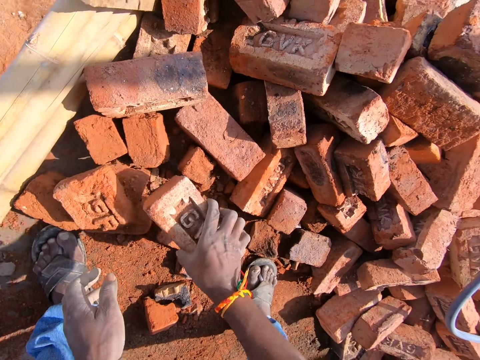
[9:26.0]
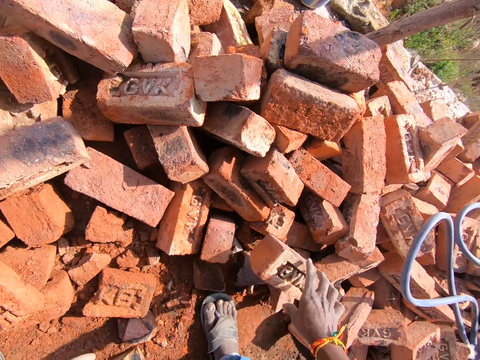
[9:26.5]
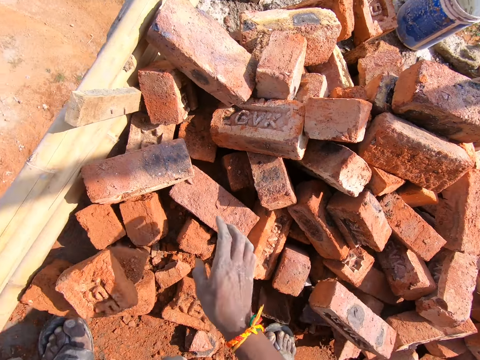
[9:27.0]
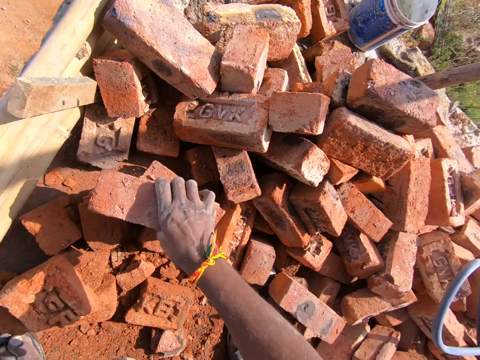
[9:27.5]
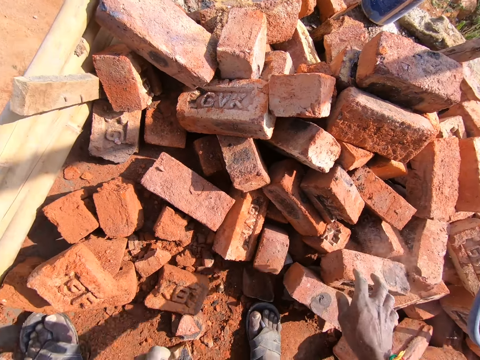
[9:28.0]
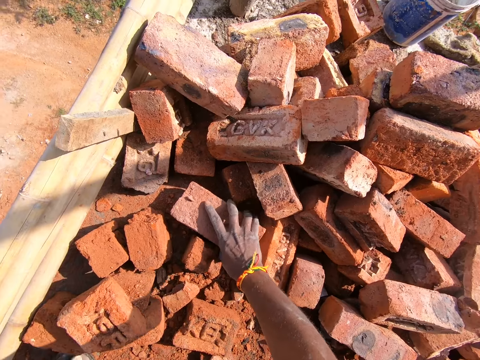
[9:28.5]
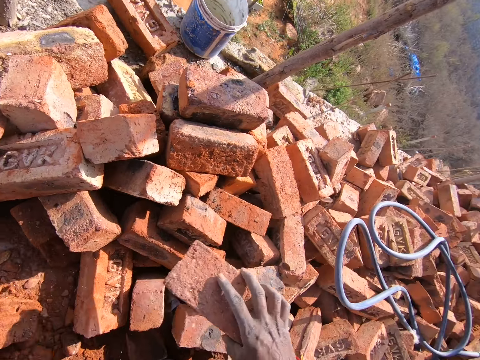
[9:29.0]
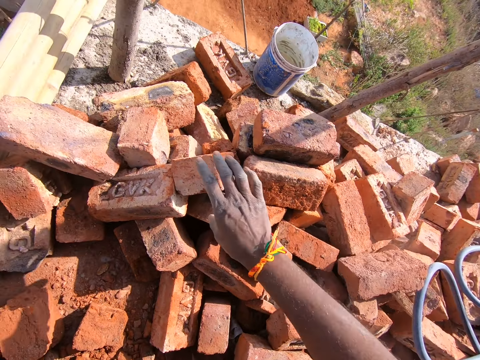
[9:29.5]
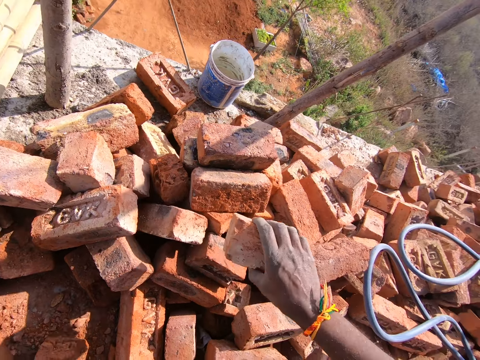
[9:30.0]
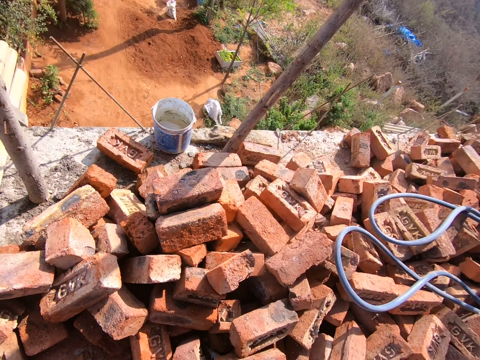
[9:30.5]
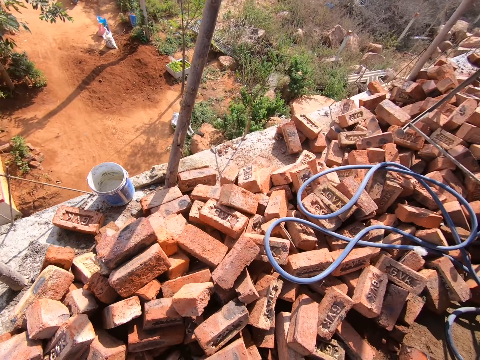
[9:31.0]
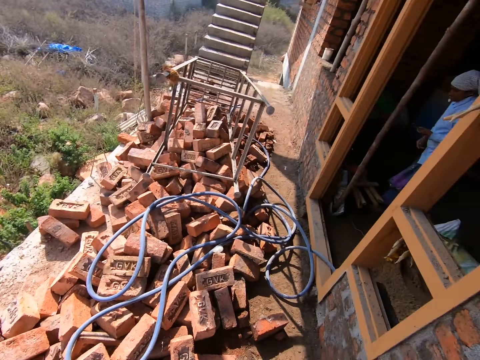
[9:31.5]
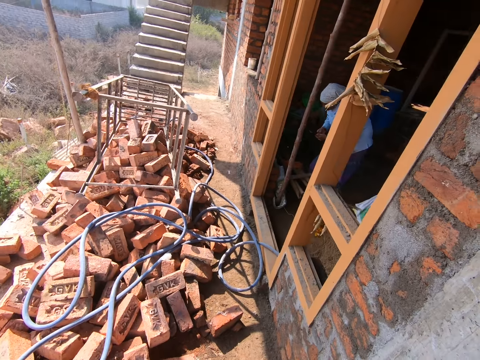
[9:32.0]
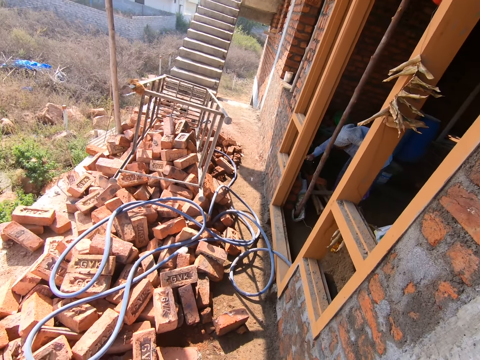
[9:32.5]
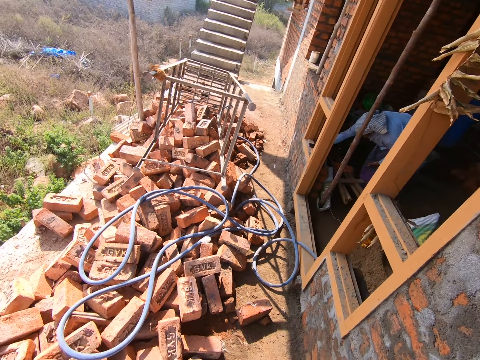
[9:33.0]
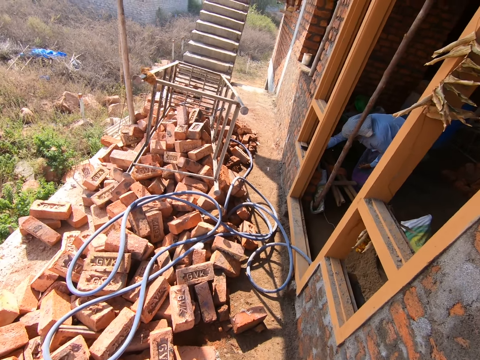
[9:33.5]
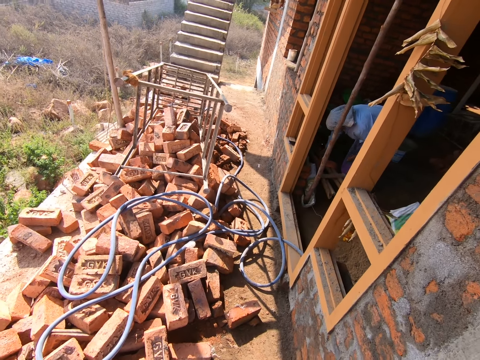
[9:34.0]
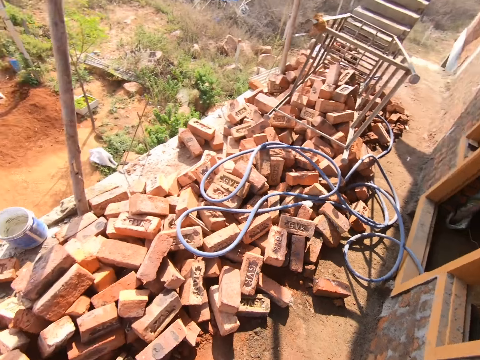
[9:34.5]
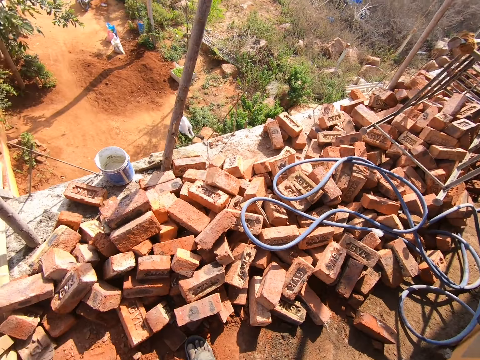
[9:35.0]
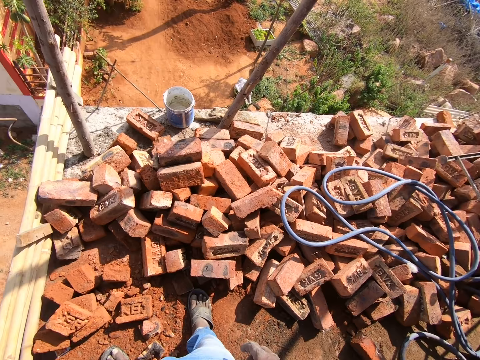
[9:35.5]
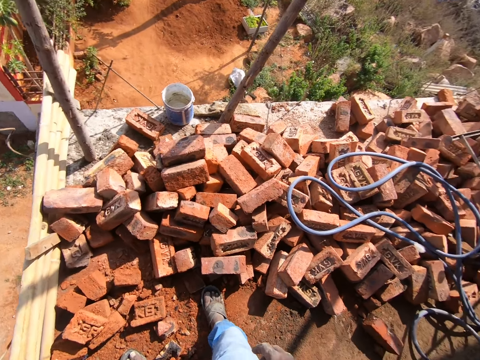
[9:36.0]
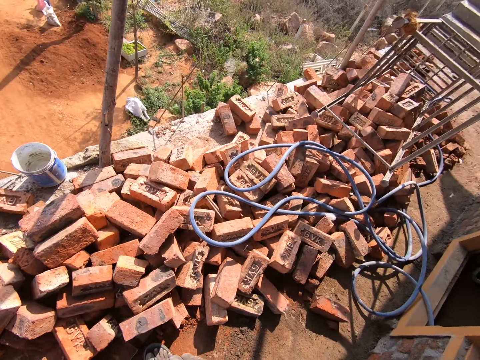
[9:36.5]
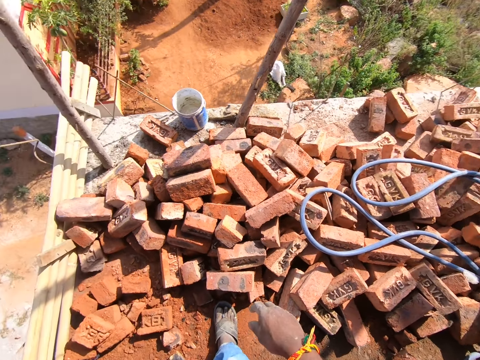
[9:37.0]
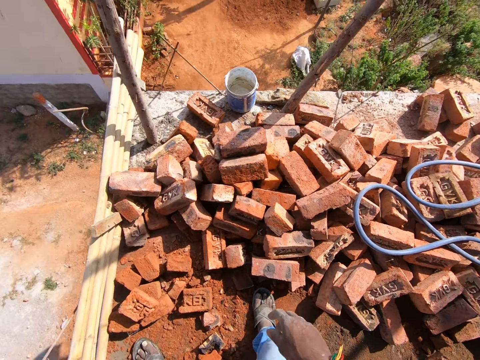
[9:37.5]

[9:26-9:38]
The camera wearer picks a brick. They put the brick down. They pick the brick. They put the brick down. They pick up the brick. They put the brick down. They pick up the brick. They put the brick down. They look around the construction house. A person picks a trowel. The camera wearer looks around.

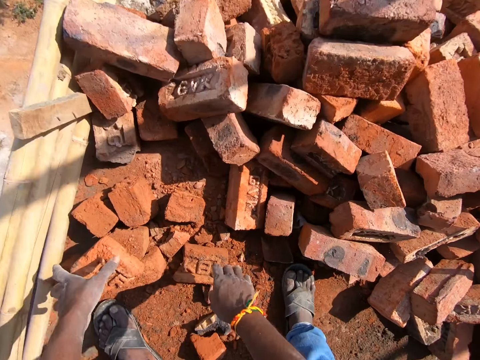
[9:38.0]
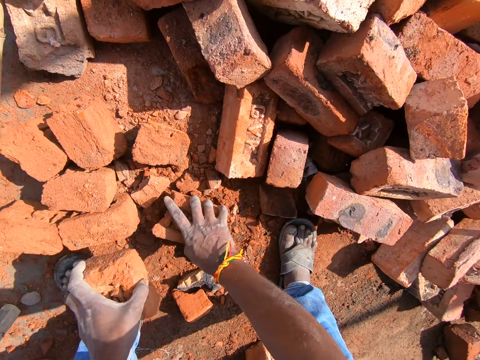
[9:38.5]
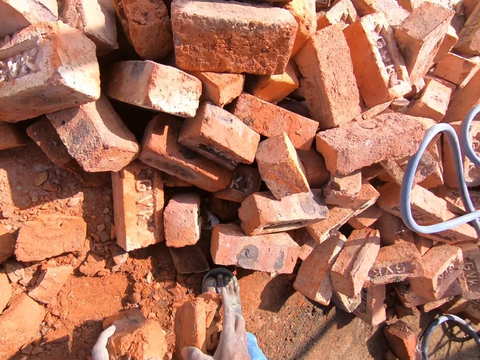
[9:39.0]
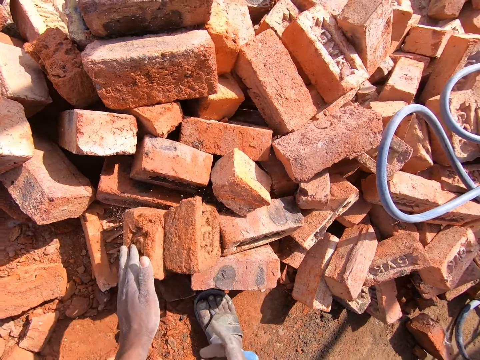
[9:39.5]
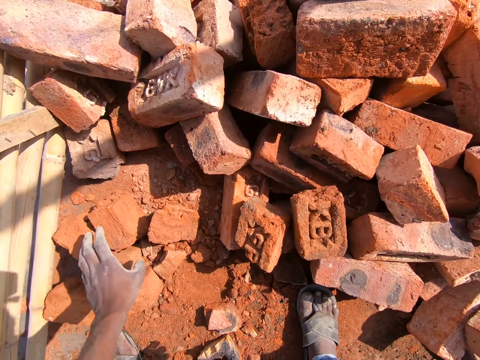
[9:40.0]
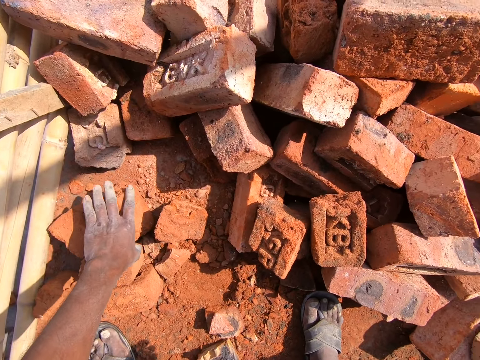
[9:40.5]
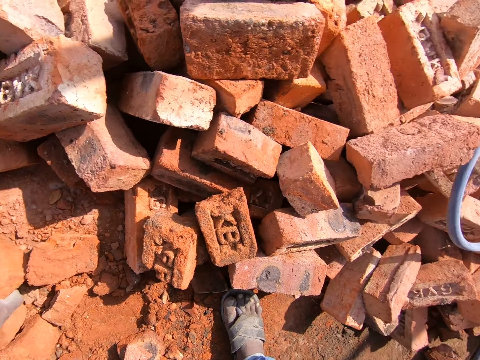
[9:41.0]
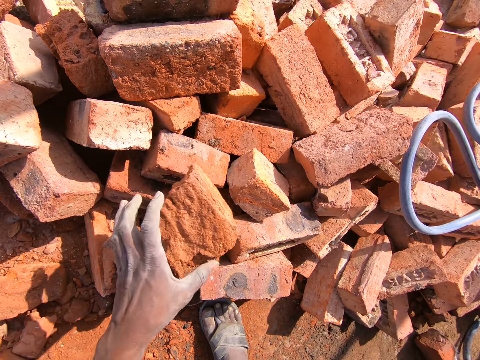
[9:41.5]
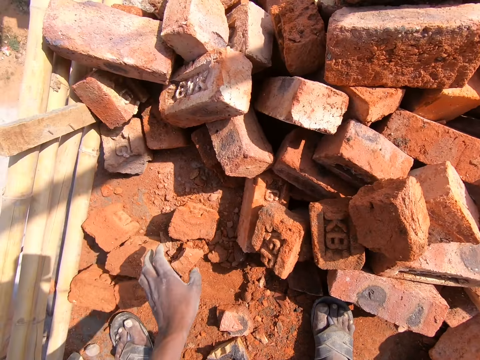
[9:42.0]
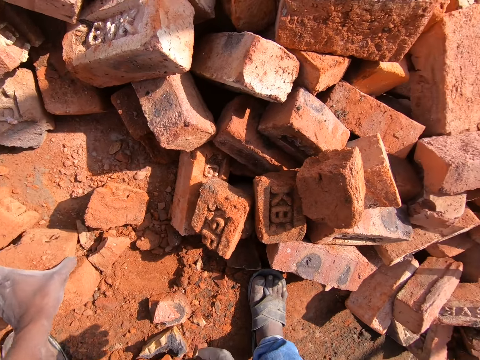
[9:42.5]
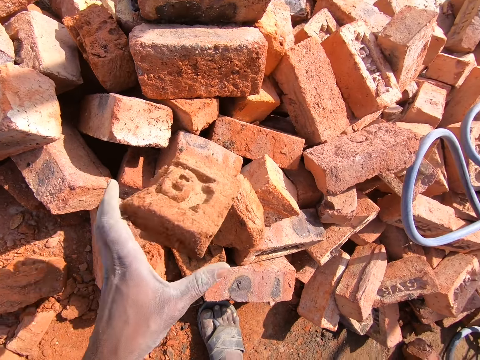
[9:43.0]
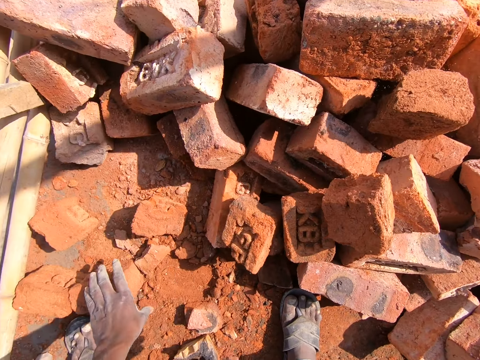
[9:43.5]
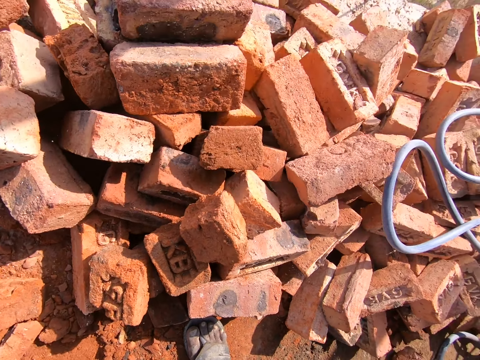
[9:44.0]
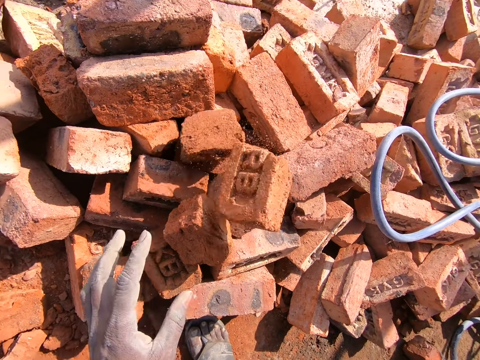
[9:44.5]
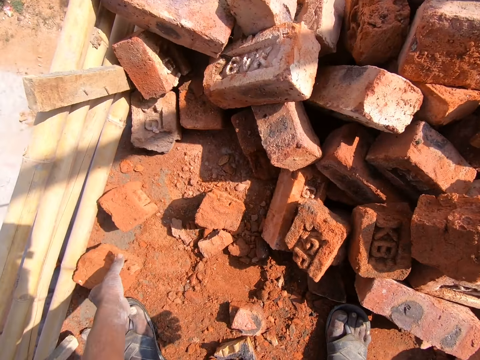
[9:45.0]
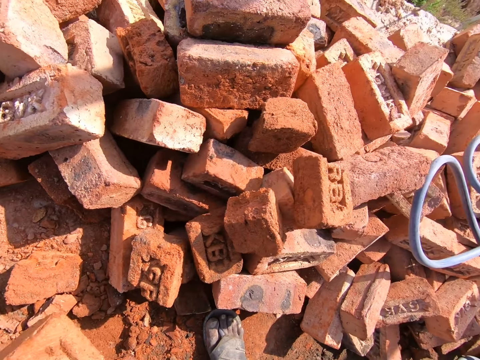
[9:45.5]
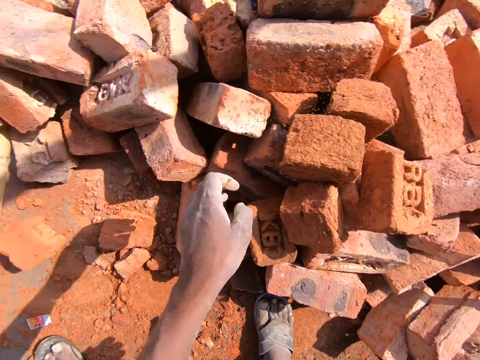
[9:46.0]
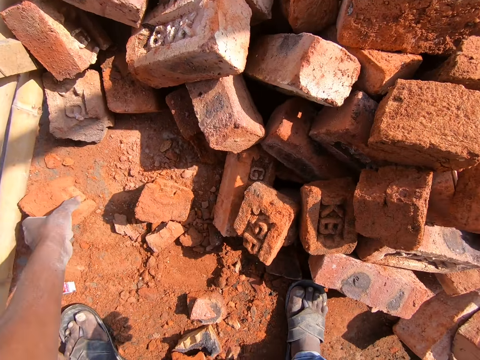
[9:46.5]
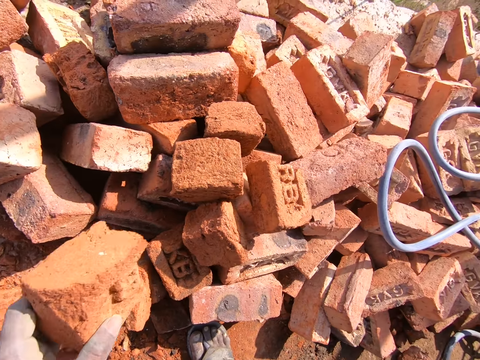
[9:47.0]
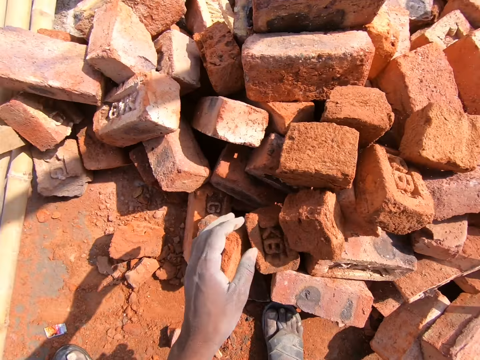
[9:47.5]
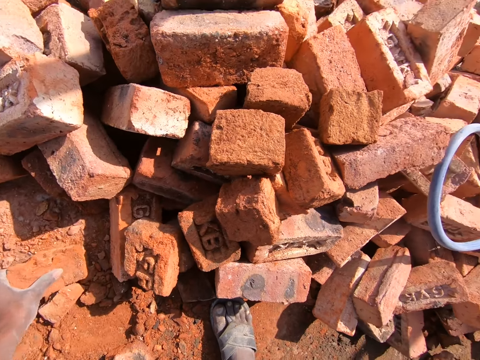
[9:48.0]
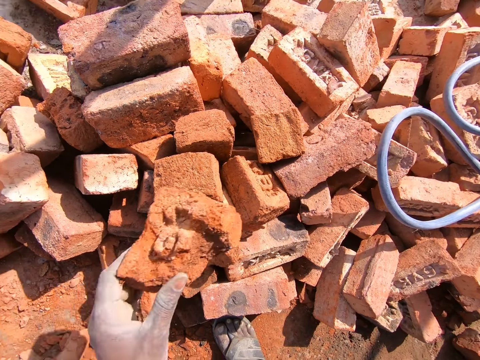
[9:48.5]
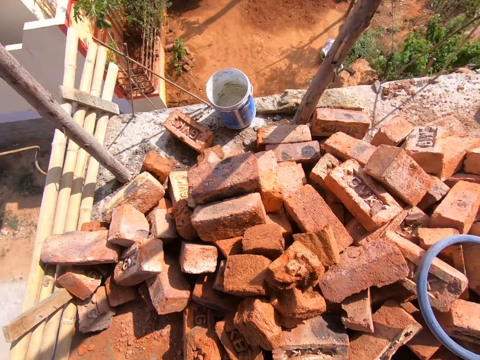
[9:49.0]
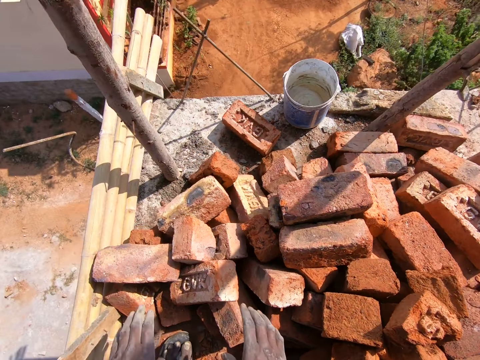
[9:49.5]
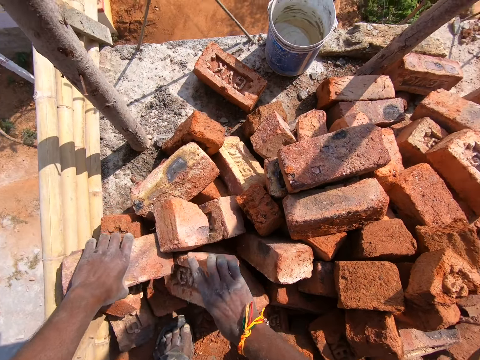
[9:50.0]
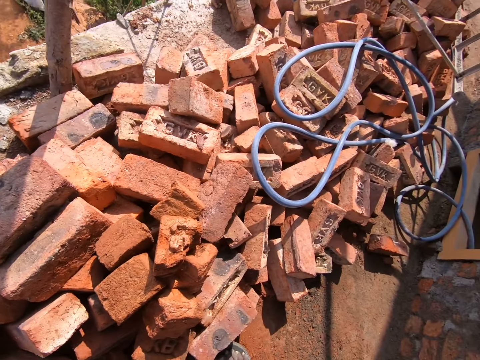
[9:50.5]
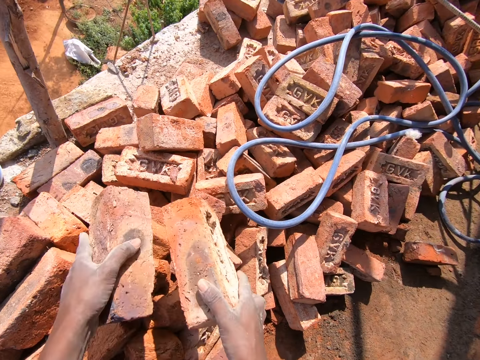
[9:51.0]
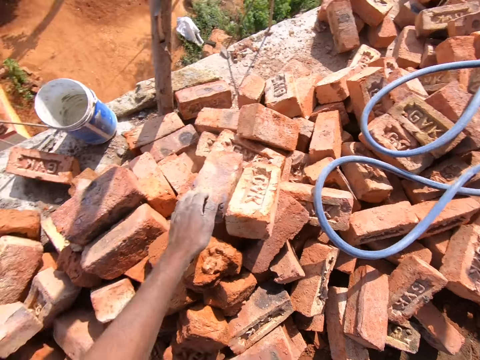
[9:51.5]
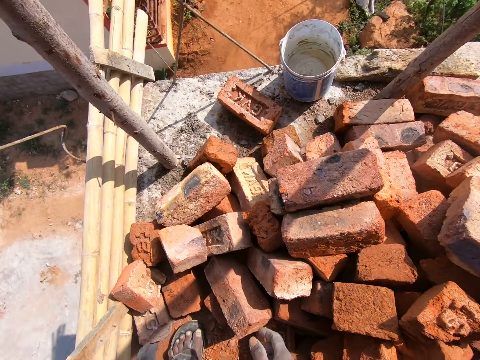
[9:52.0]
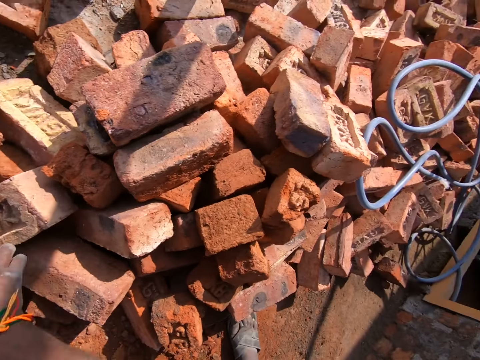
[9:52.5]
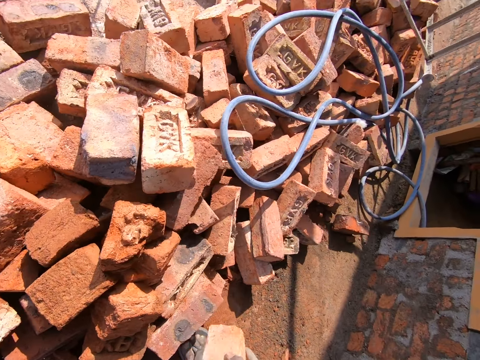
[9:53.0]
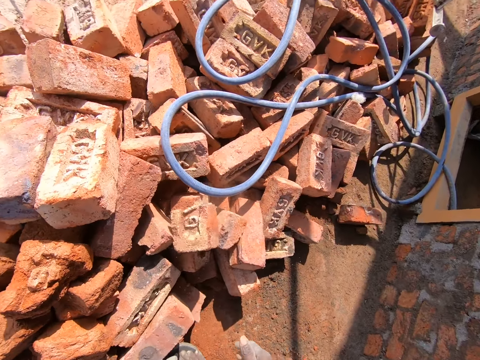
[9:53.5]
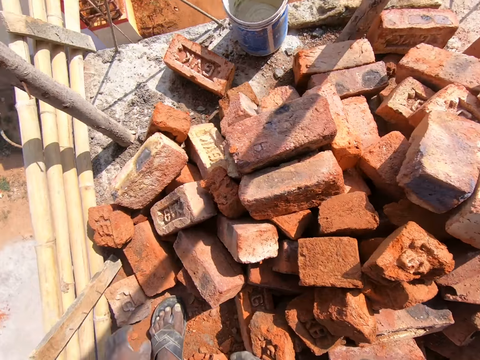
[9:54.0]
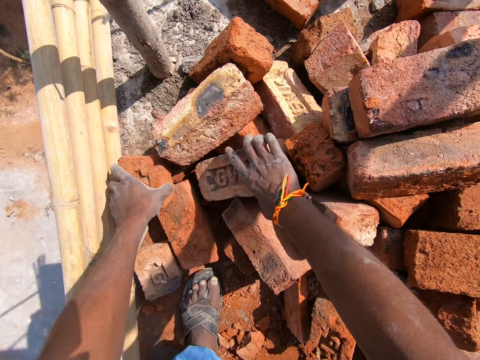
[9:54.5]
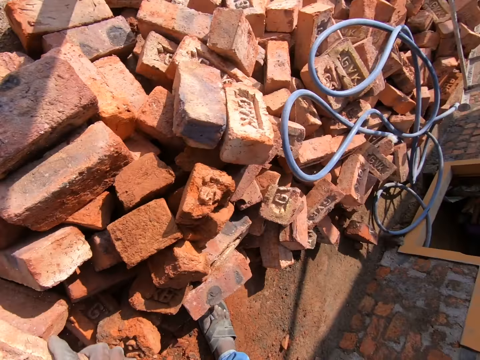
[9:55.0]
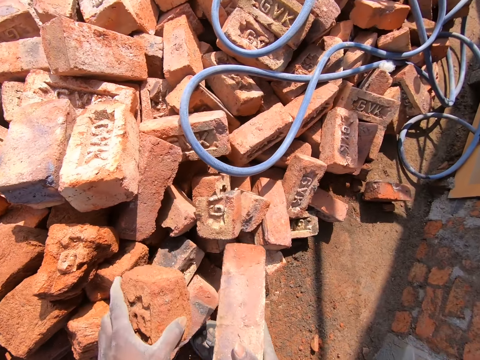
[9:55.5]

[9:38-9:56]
The camera wearer moves bricks. They pick the bricks and put the bricks down. They pick a brick and put the brick down. They pick the brick and put the brick down. They pick the brick and drop the brick down. They pick the brick and drop the brick down. They pick the brick and drop the brick. They pick the brick and drop the brick. They pick the bricks and put the bricks down. They pick the bricks and drop the bricks down. They pick the bricks.
